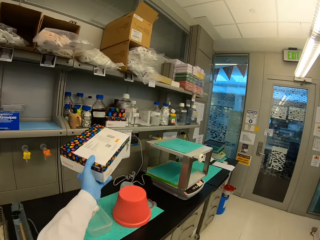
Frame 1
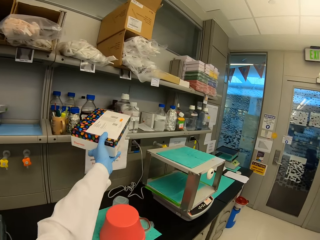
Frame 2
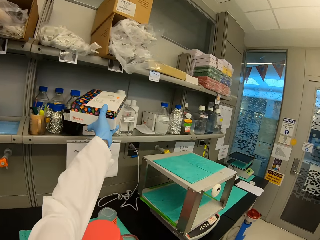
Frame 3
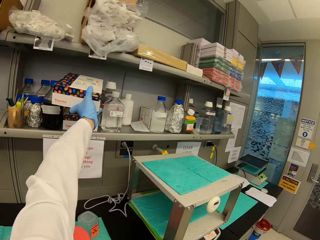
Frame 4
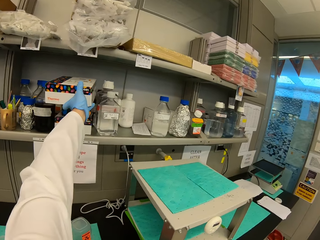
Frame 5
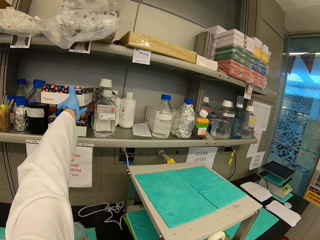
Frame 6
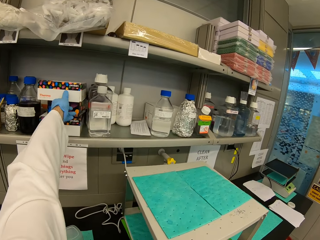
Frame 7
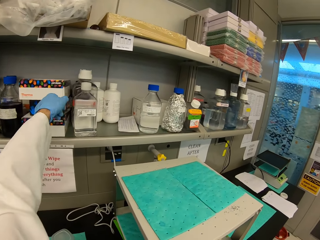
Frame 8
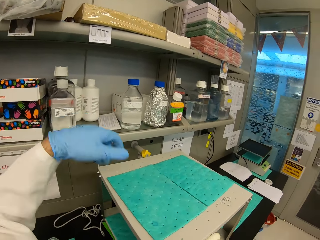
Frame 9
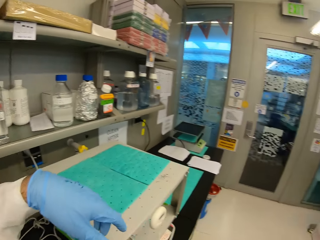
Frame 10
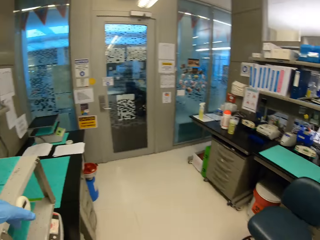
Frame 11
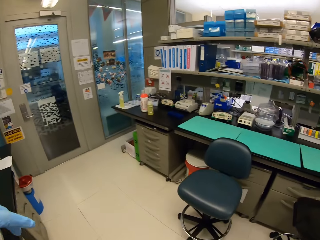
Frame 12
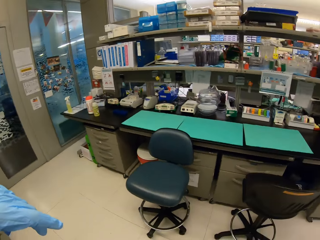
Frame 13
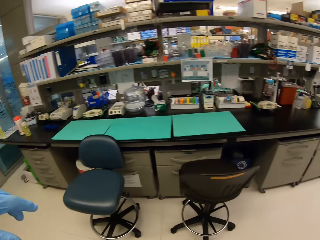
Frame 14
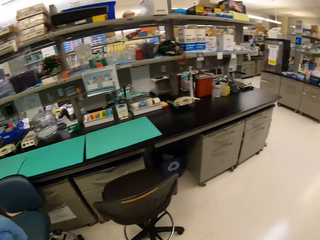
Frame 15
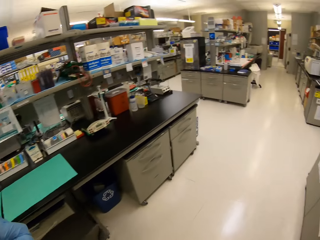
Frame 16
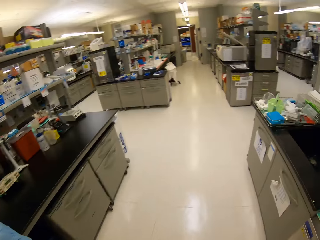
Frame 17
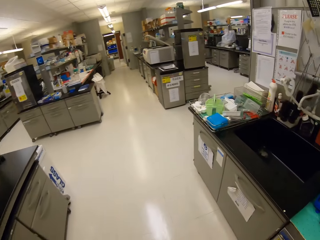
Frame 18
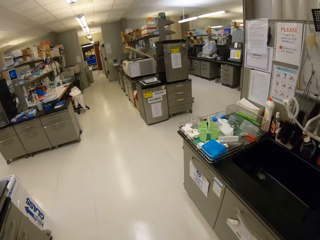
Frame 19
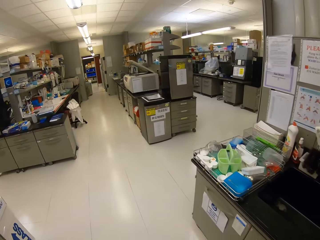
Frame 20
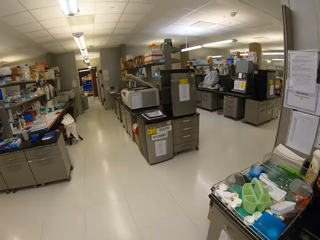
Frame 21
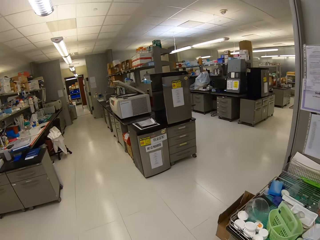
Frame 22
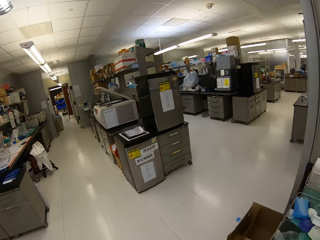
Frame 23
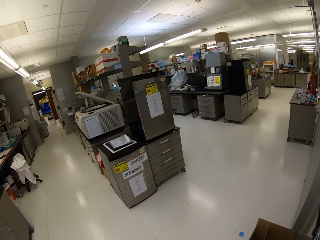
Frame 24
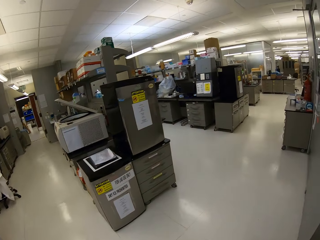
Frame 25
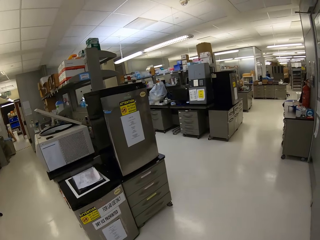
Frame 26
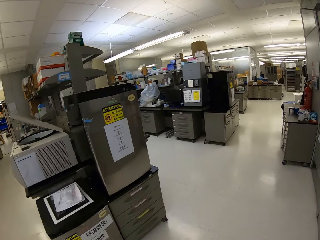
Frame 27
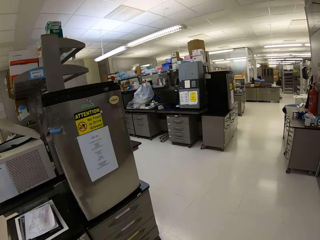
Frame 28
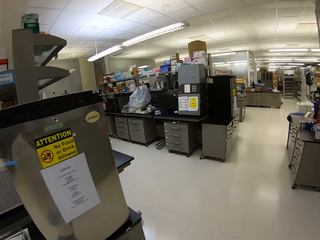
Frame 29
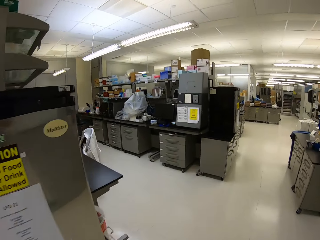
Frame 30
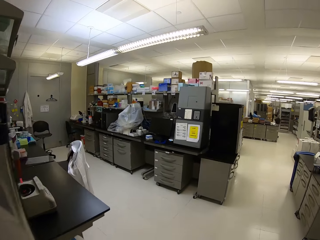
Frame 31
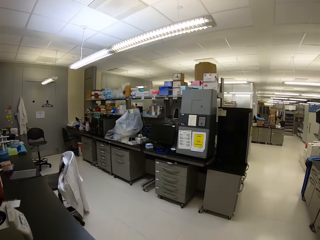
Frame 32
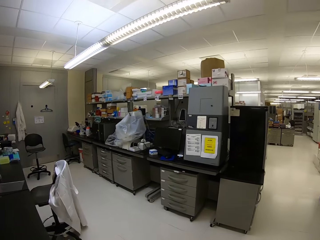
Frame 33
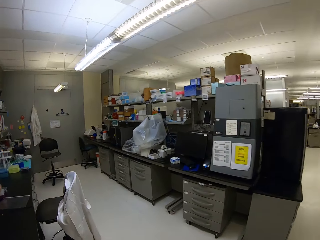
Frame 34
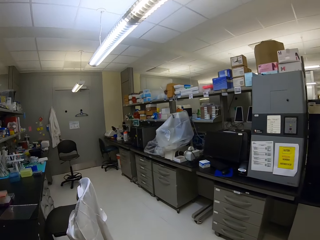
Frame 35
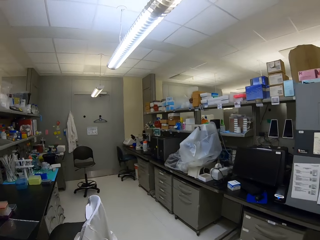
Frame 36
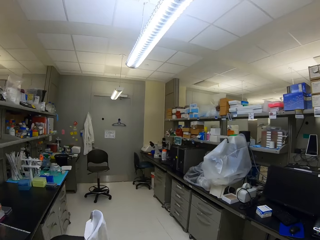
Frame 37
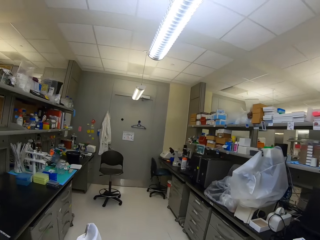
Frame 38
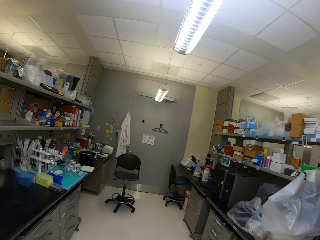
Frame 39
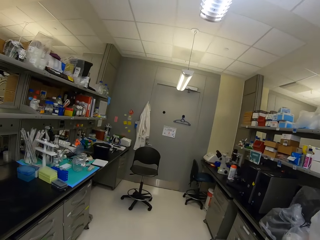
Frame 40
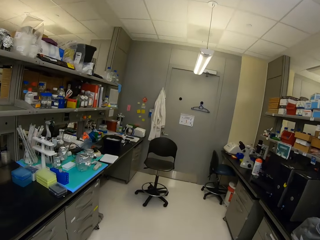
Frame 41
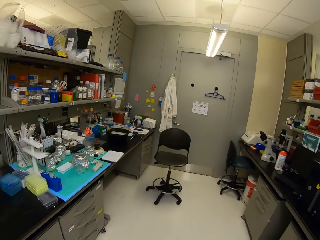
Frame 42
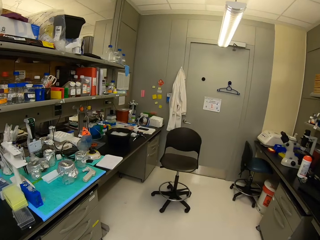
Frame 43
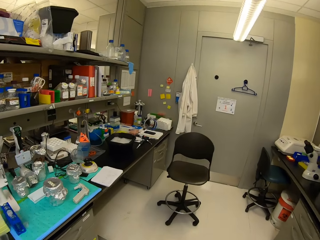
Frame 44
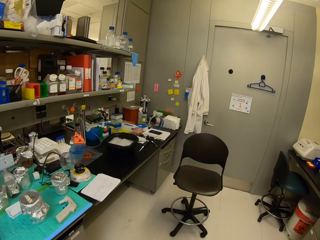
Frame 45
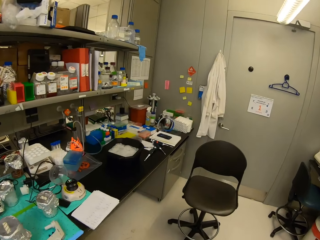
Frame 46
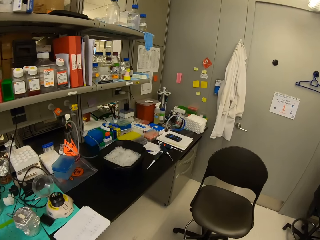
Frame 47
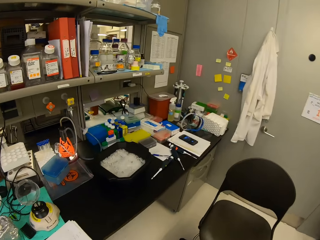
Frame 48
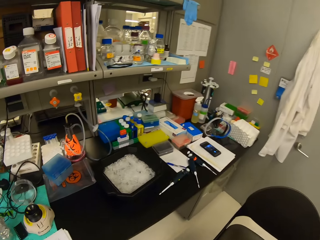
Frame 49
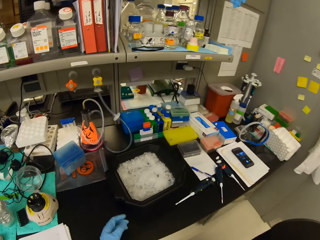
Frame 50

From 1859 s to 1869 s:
The camera wearer puts the box on top of the other box on the shelf. They turn around. They walk.

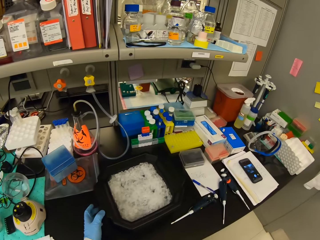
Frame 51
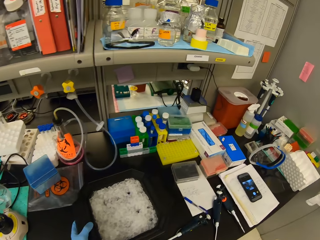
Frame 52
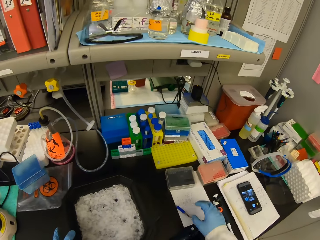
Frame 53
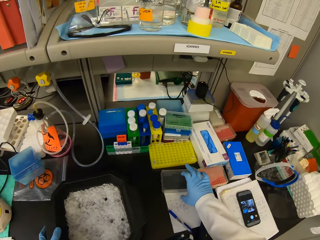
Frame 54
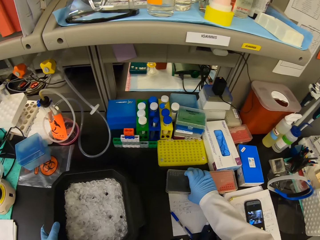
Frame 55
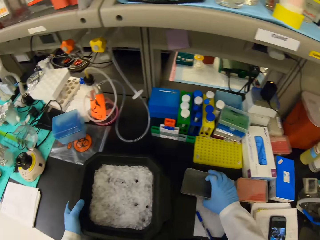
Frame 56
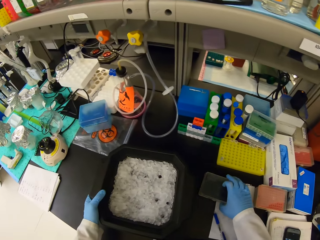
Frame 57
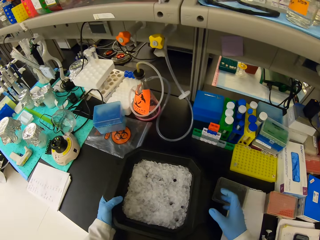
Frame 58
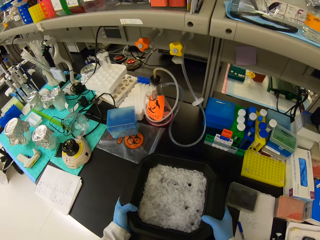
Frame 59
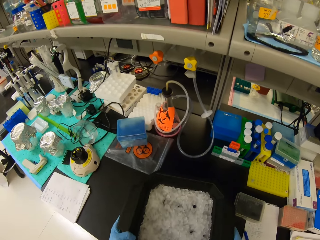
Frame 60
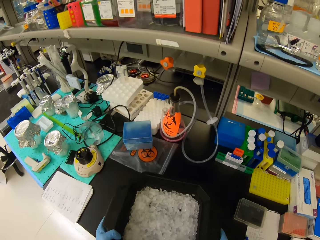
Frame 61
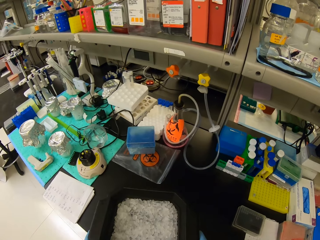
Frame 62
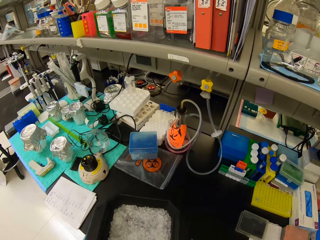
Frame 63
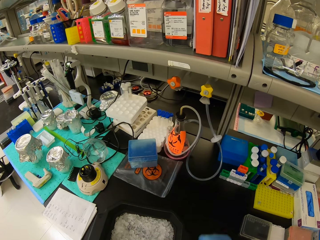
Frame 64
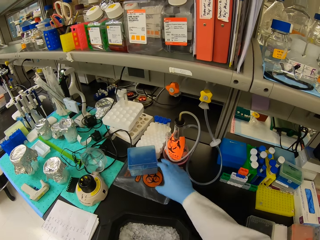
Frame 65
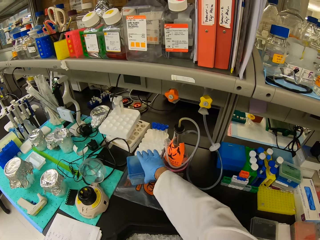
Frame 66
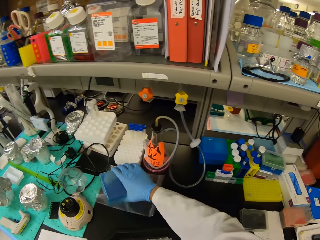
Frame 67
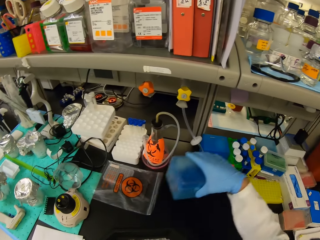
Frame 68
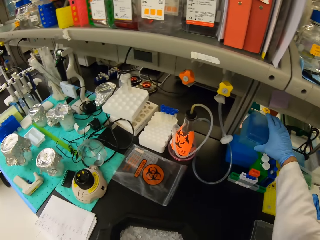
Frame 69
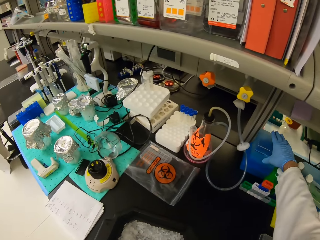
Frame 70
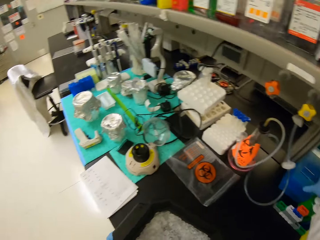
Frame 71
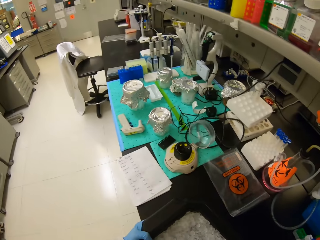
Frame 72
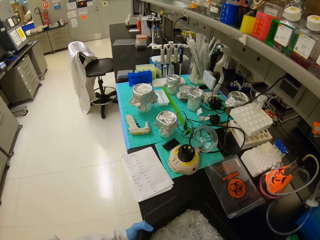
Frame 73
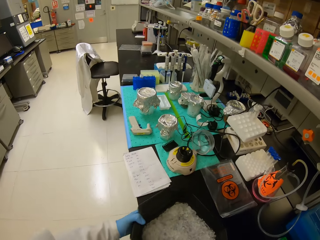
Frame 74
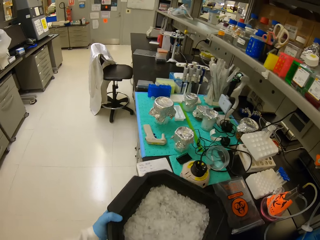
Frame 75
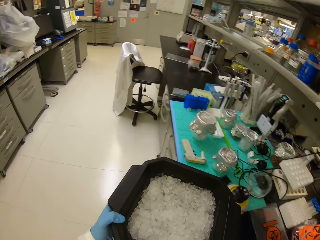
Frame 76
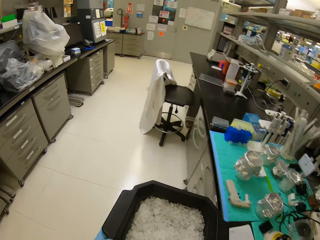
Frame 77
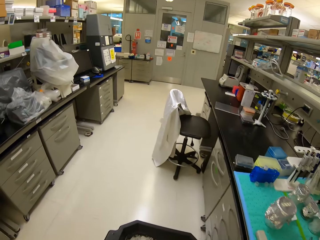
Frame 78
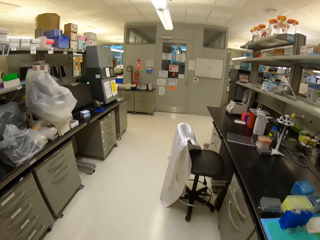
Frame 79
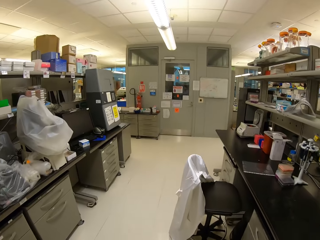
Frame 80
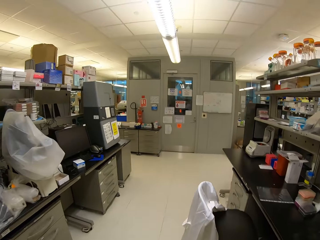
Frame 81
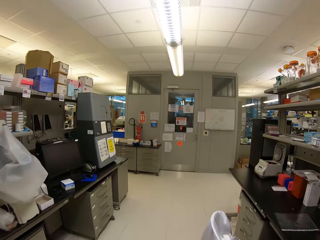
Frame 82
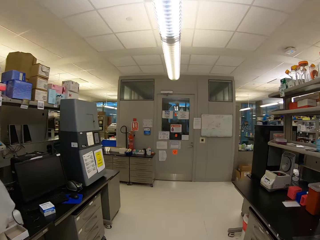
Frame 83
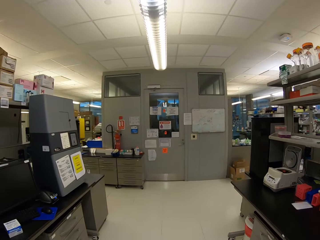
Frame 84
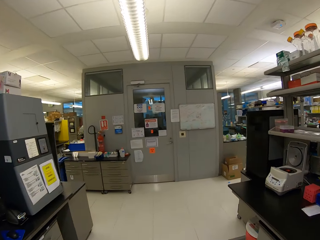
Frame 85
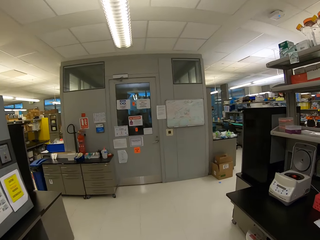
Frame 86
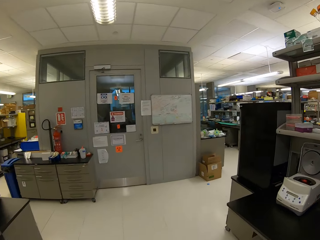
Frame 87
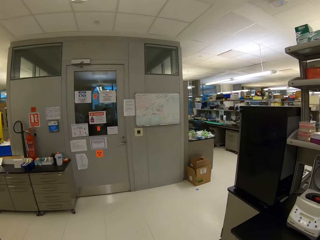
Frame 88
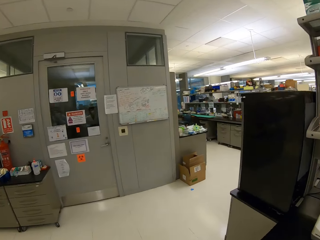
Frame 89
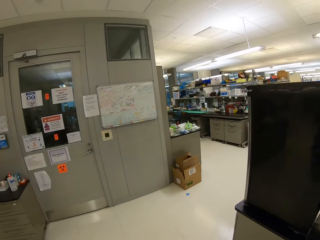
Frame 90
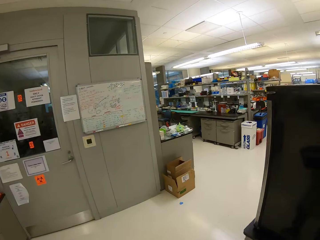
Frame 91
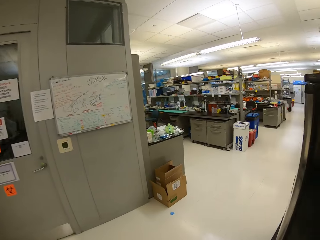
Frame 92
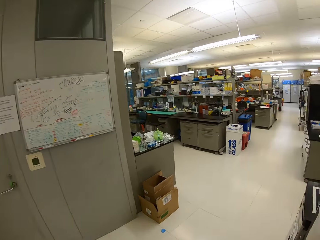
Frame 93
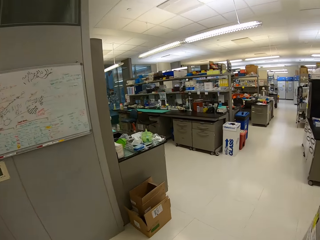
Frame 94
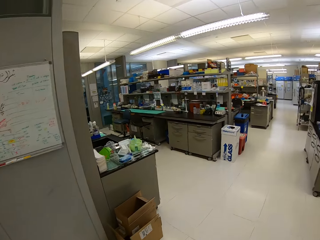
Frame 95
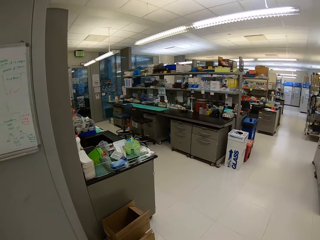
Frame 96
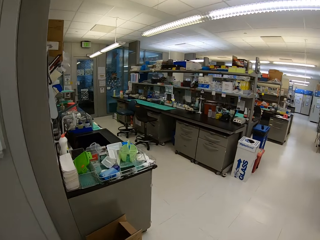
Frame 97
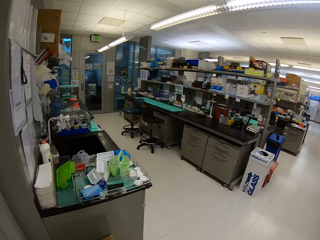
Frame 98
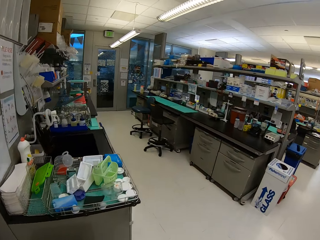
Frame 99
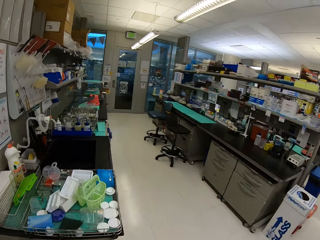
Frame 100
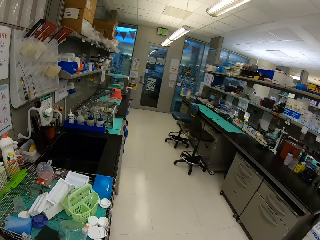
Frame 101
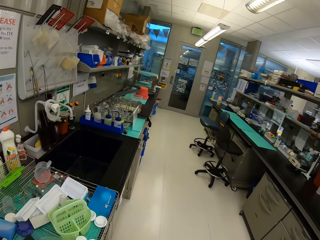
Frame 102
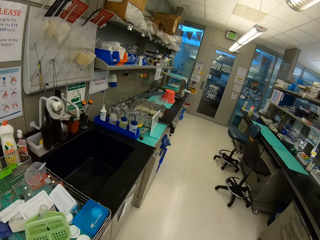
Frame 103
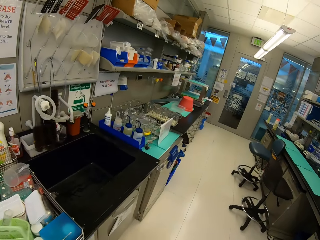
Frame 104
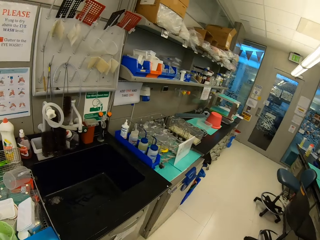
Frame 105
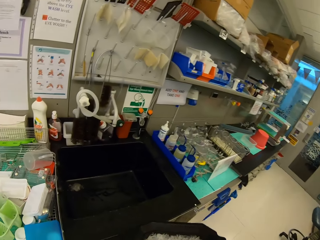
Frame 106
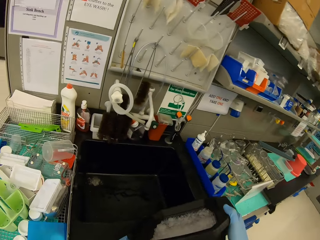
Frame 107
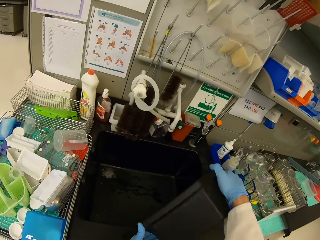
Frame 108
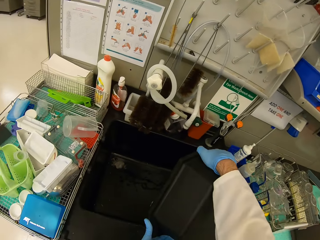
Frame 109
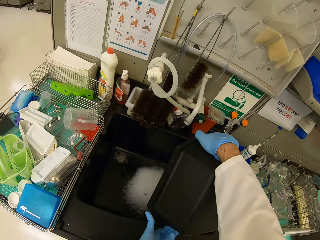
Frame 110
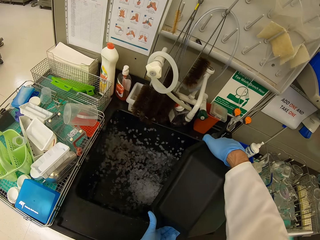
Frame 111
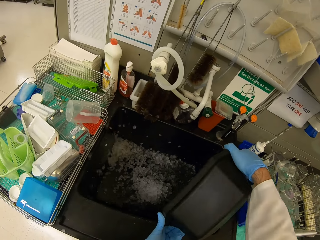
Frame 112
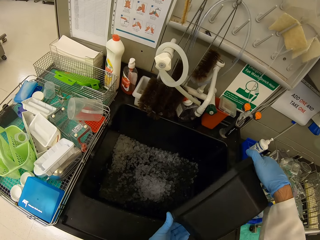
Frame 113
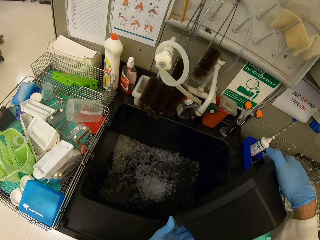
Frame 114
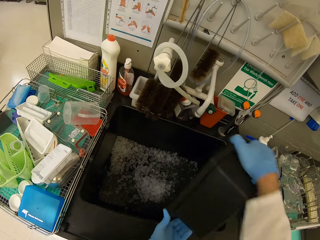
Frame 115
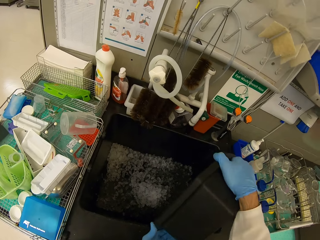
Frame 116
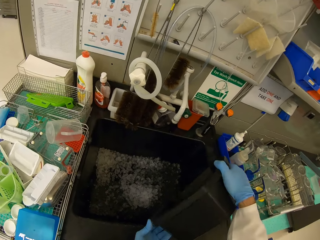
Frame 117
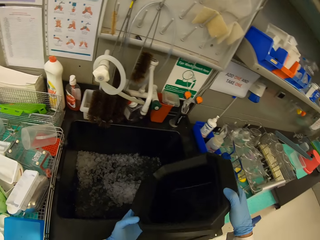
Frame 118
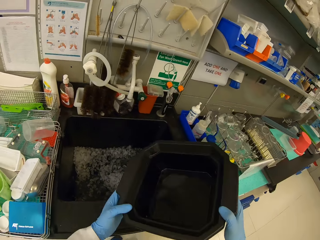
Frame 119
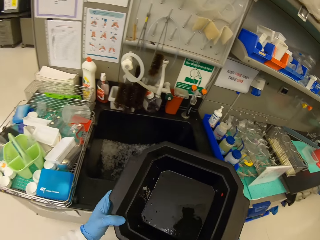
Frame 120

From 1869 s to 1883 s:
The camera wearer holds the rack. They touch a box. They carry the rack. They arrange equipment on the table. They pick up a box. They pick up the black bowl. They walk to the left. They pour the eppendorf tubes in the sink.
